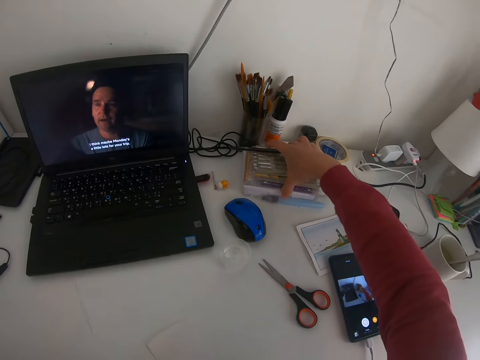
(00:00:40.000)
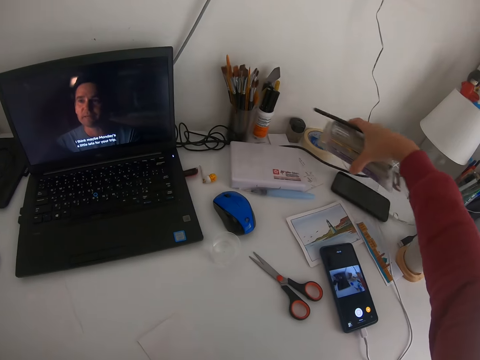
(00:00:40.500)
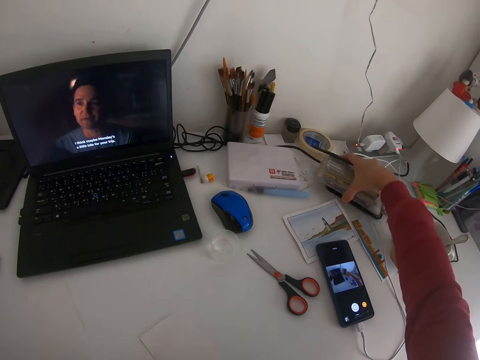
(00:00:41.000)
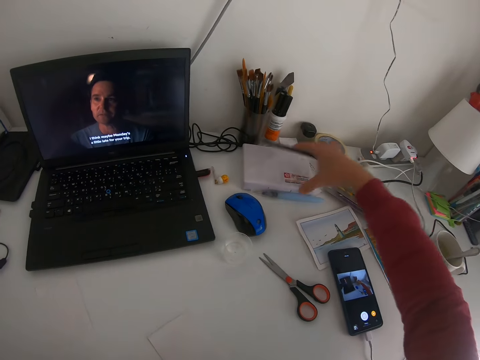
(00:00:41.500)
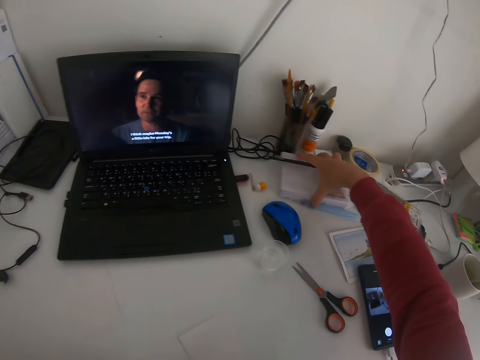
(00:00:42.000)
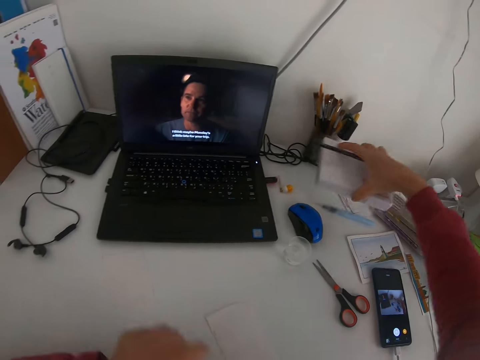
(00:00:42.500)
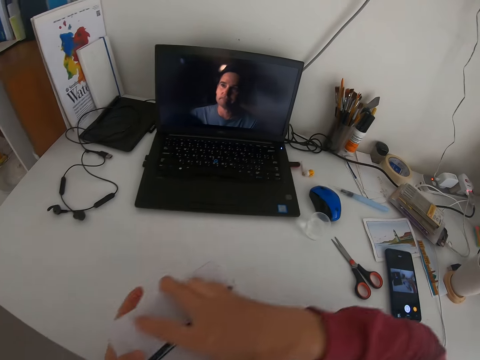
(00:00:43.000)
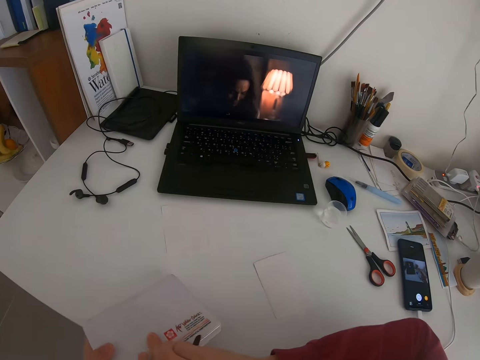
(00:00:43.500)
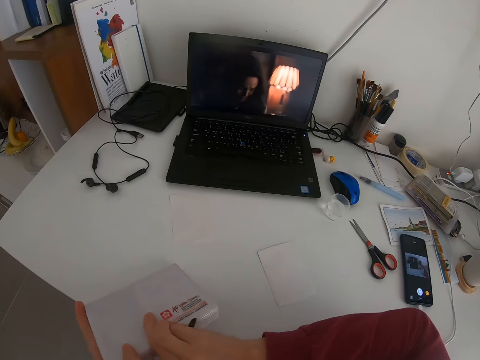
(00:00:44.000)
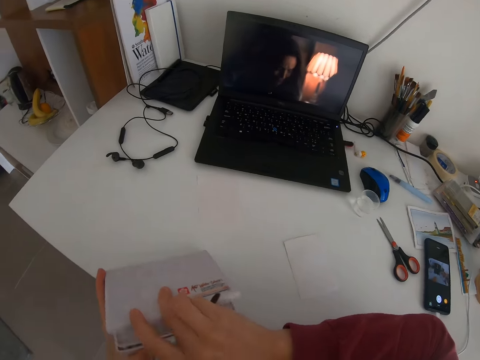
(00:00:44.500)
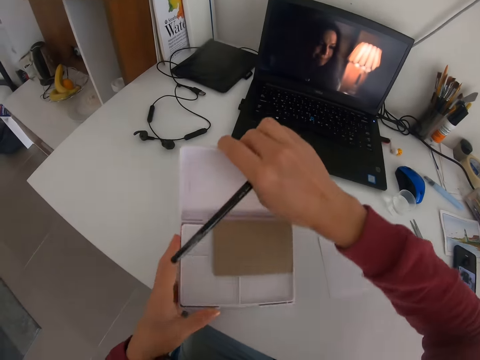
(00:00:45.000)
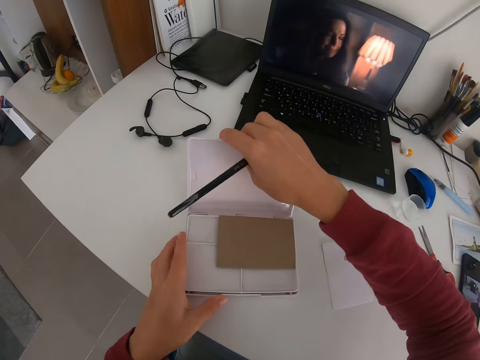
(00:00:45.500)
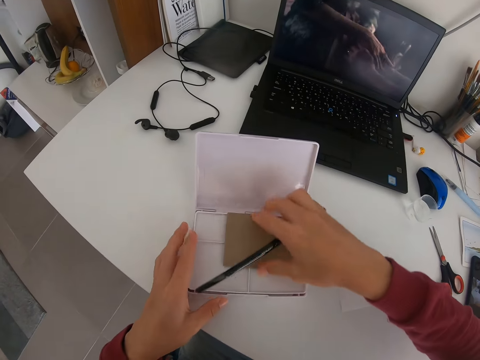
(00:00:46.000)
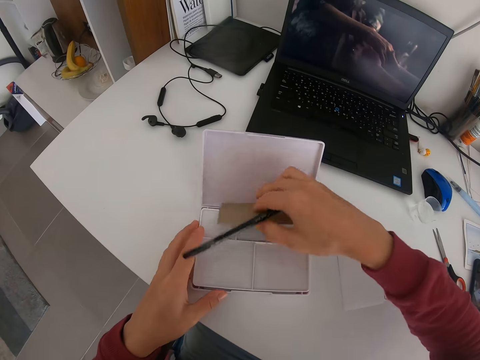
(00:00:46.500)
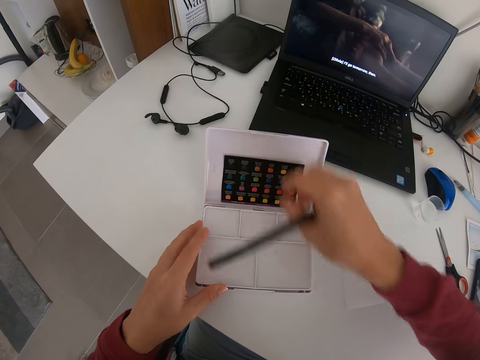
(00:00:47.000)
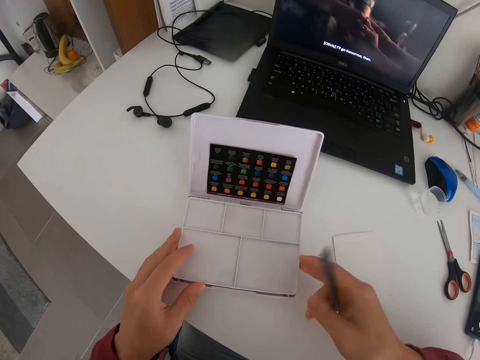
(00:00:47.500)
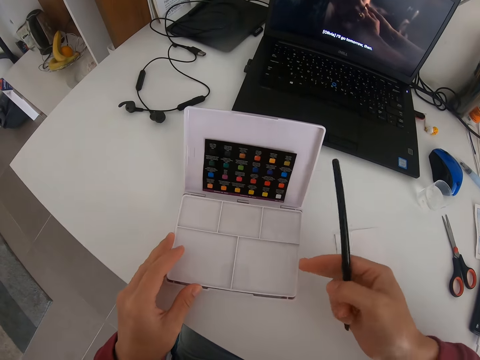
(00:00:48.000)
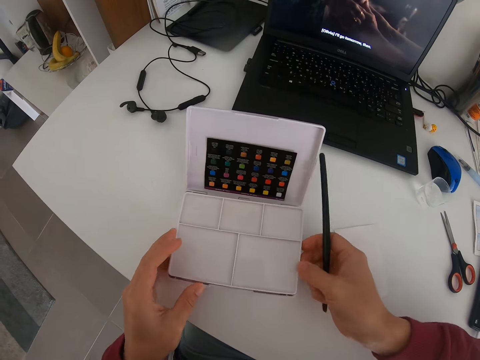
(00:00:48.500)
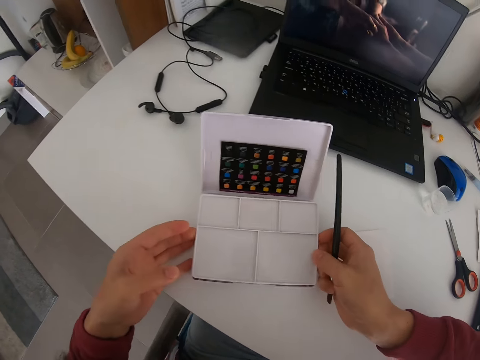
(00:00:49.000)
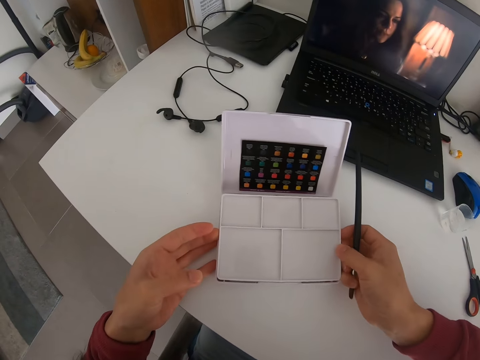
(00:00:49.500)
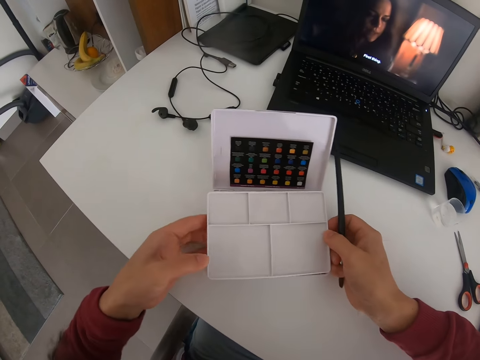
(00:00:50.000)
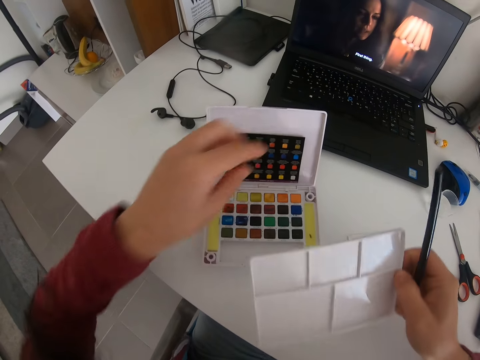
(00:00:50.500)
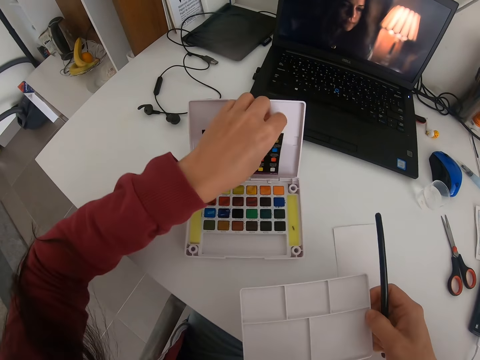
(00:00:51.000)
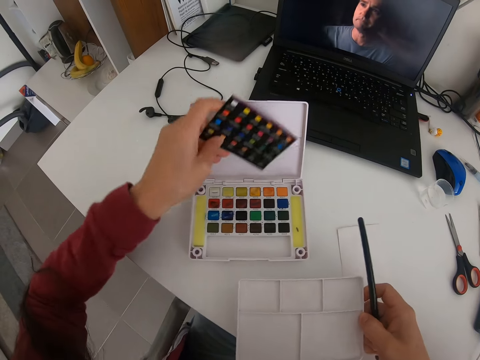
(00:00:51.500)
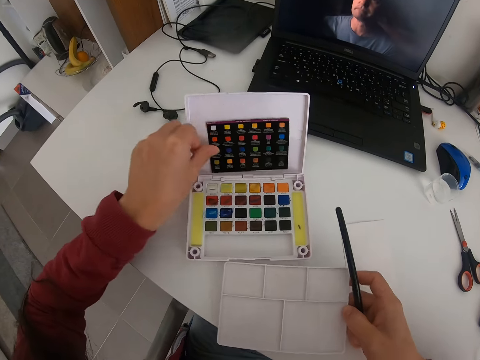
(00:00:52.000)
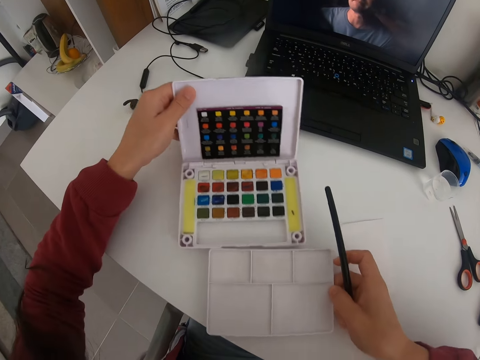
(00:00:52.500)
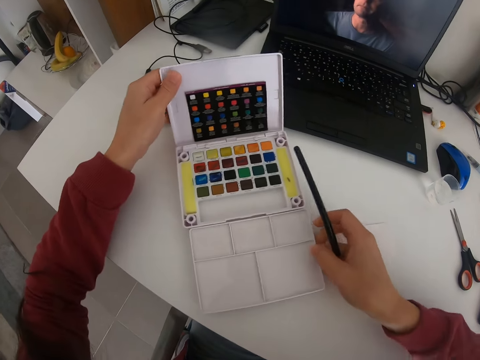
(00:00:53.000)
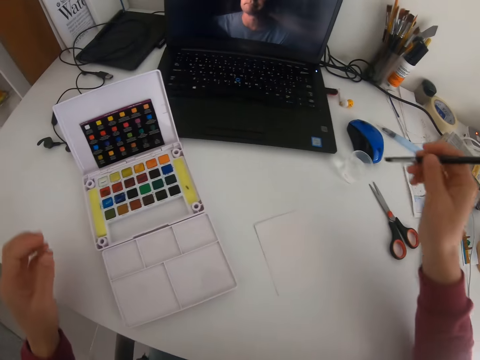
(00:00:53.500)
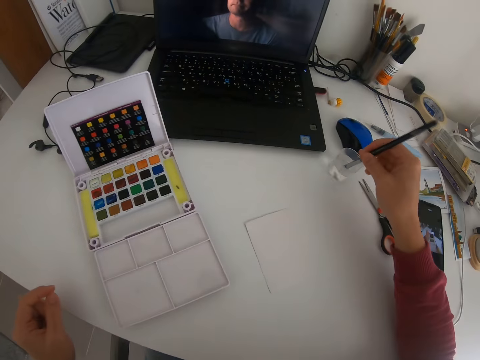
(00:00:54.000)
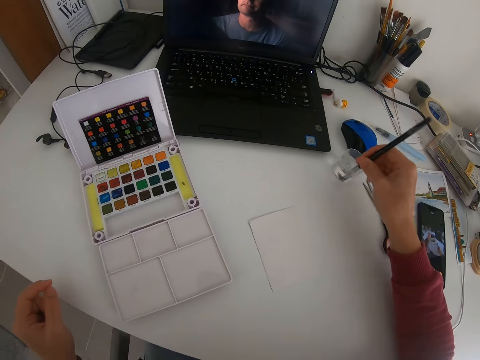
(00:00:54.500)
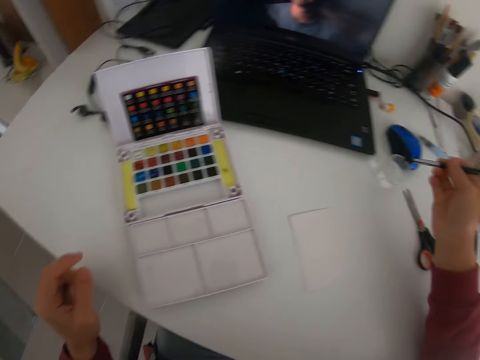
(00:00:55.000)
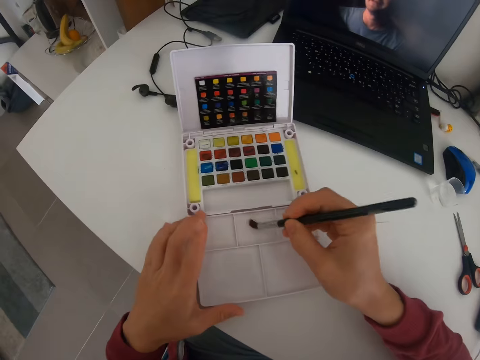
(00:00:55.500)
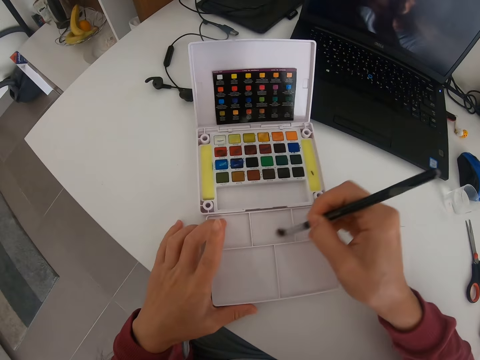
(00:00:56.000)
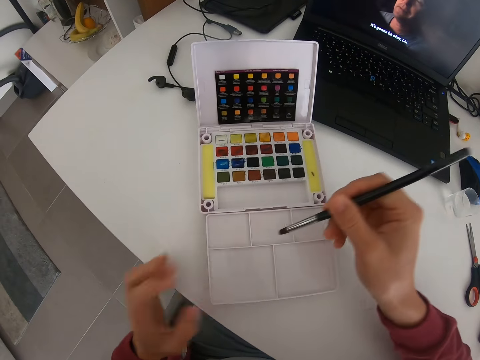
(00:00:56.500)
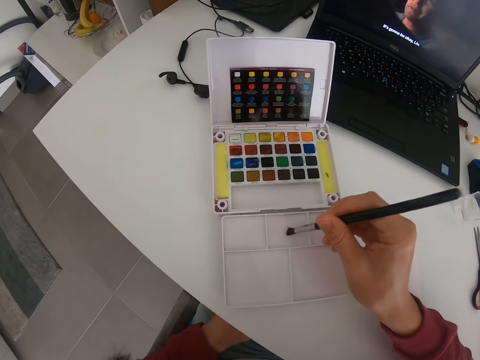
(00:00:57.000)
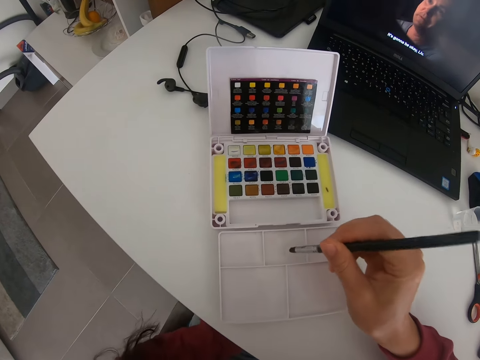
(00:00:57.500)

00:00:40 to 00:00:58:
The camera wearer picks up a case. They put the case on the table. They pick up a case of paint. They open the case. They put the case on the table. They lift a paper. They lift a plastic. They take the paint cover. They turn the paper. They push the case. They put the paint cover on the table. They dip the brush in water. They wipe the brush on the plastic.

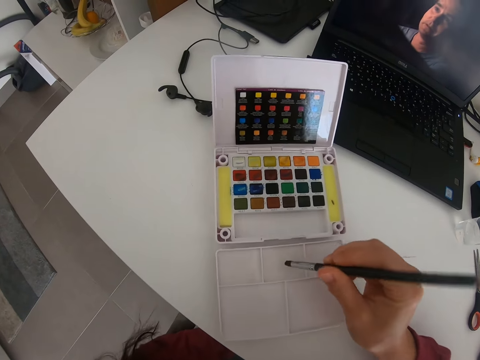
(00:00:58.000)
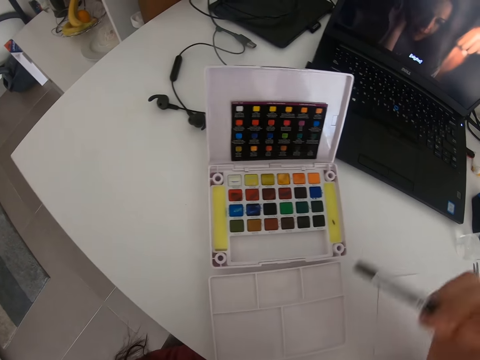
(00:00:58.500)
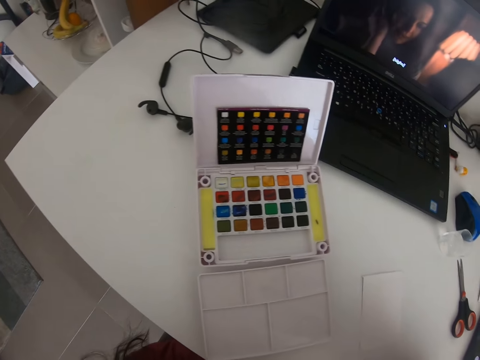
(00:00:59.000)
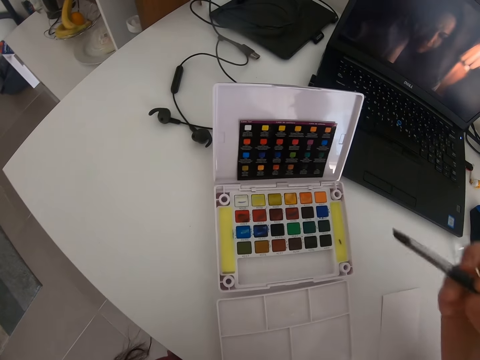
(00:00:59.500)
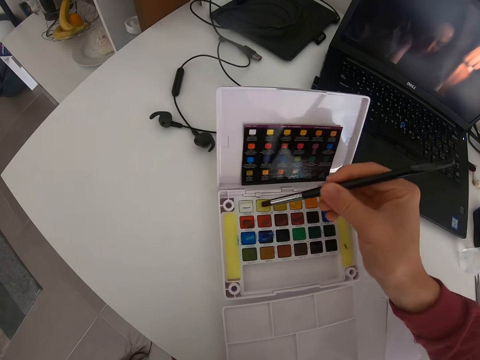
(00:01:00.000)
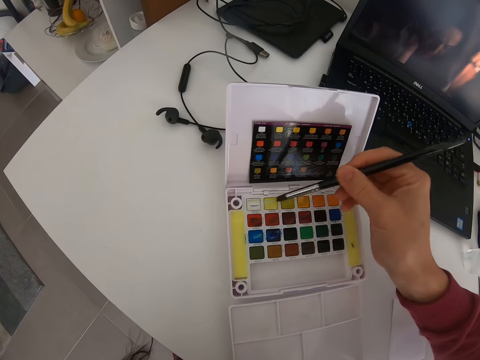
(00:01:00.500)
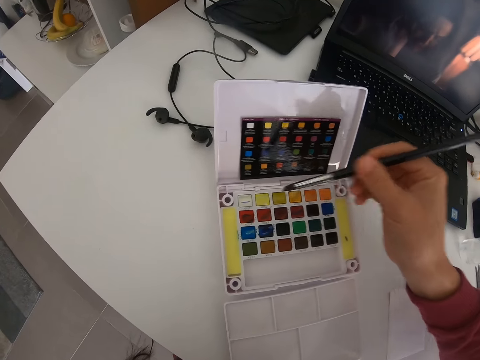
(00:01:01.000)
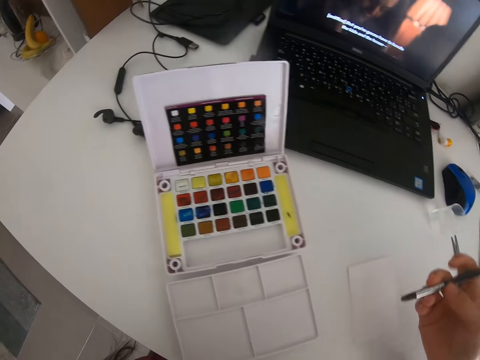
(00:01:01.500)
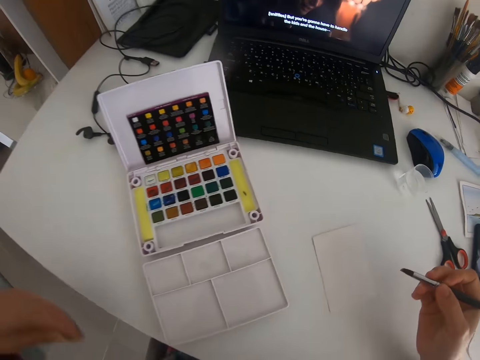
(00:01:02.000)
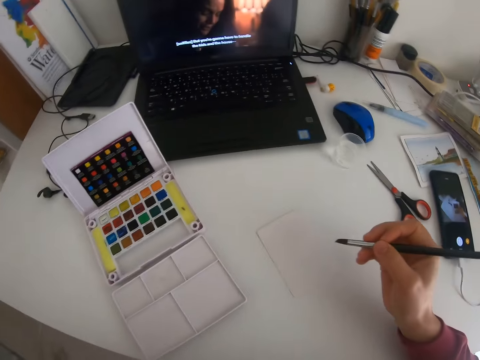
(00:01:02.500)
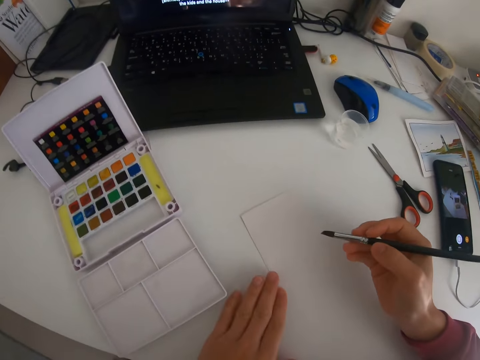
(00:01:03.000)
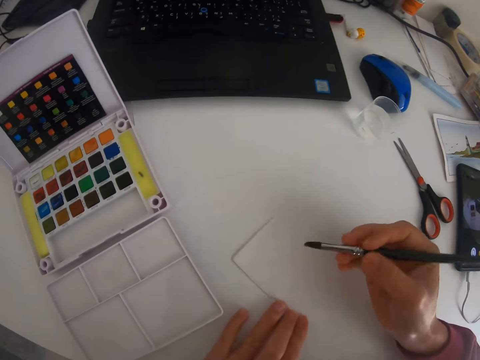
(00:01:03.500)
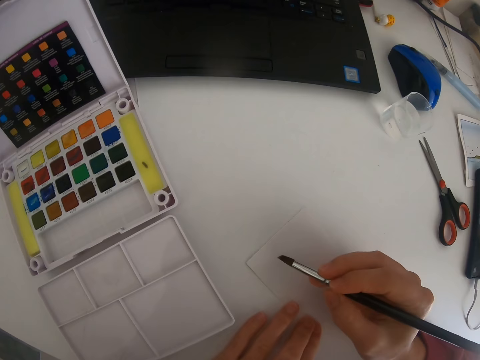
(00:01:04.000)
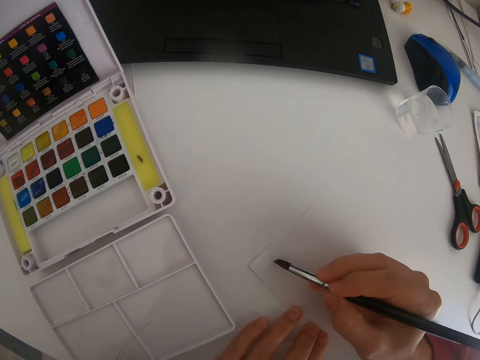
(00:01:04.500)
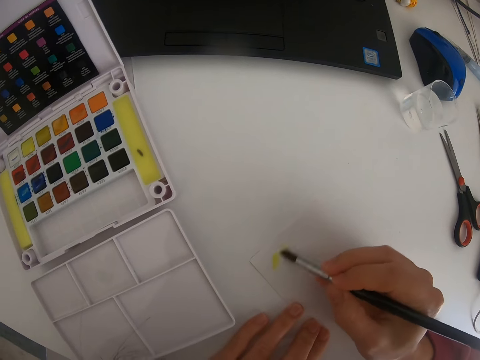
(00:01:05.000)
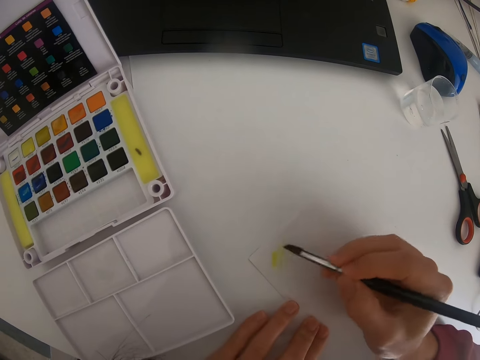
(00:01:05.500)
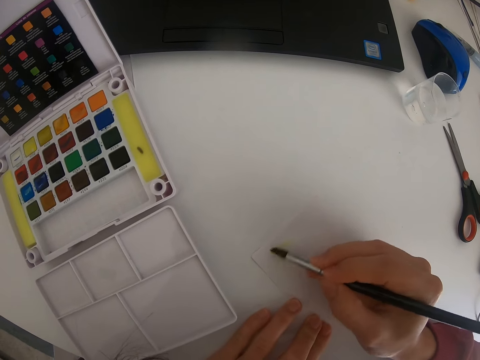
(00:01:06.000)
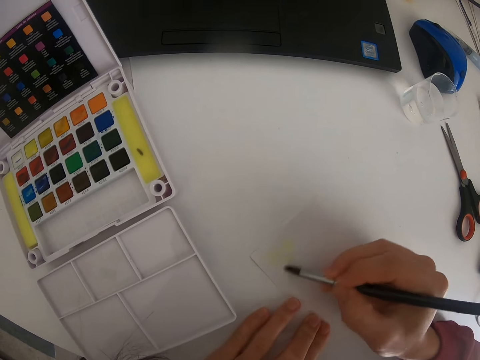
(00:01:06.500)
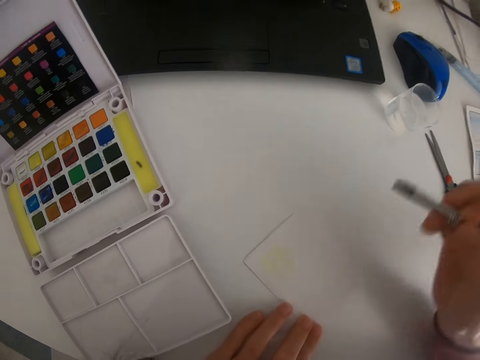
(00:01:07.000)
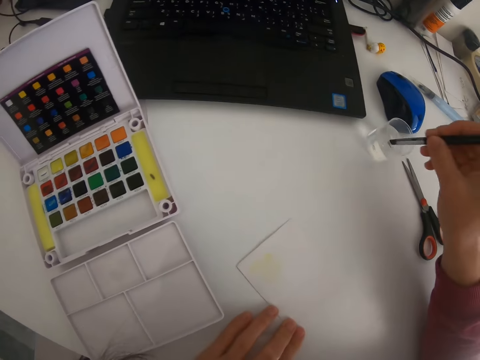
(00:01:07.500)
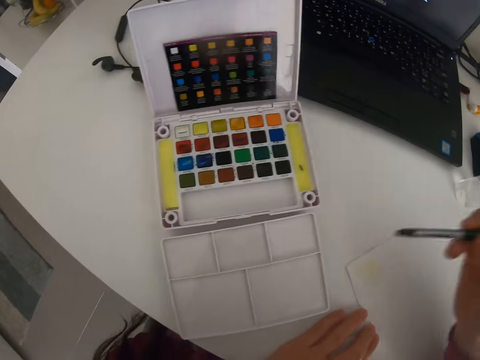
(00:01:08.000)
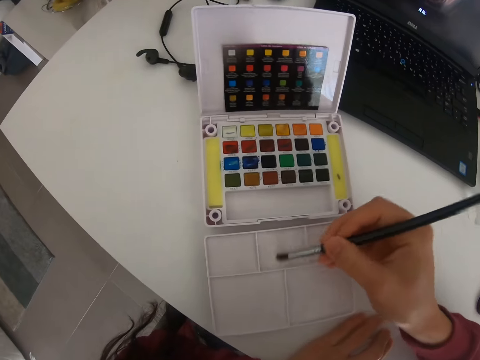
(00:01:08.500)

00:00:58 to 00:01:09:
The camera wearer applies paint on the brush. They paint the paper with the brush. They dip the brush in water.
